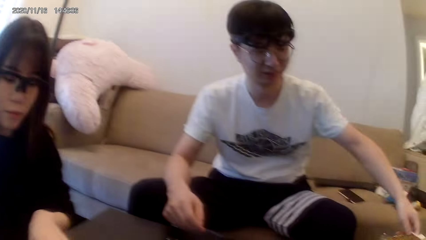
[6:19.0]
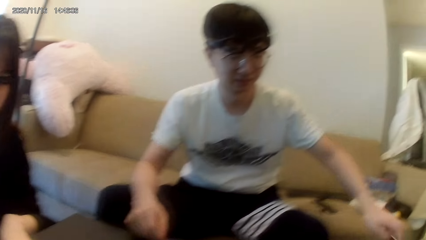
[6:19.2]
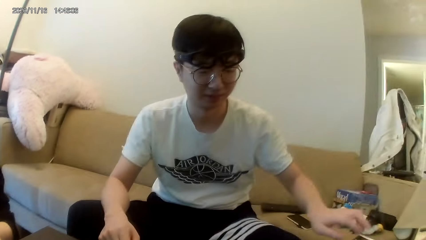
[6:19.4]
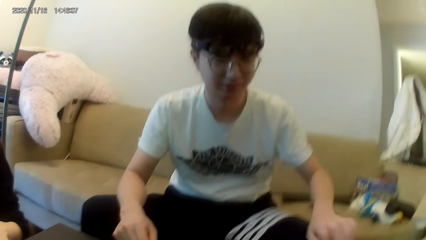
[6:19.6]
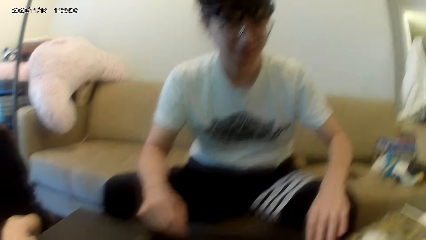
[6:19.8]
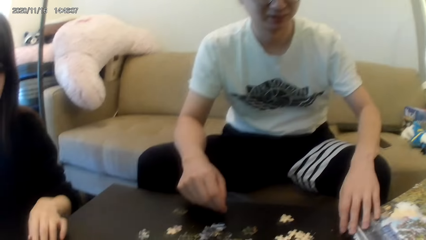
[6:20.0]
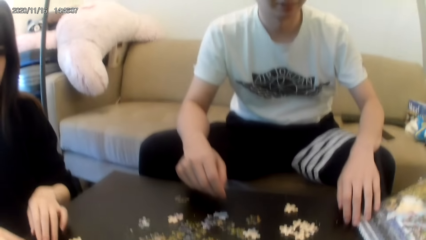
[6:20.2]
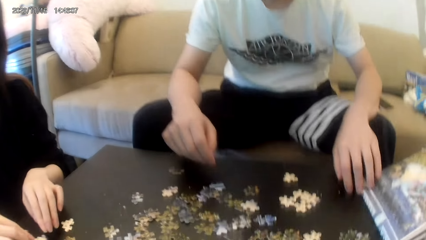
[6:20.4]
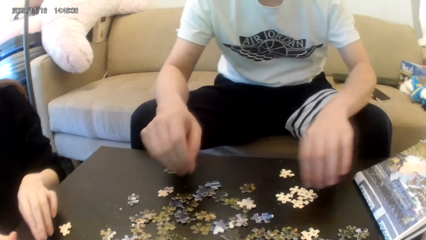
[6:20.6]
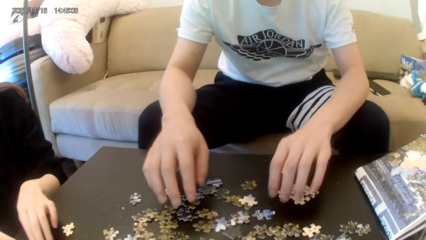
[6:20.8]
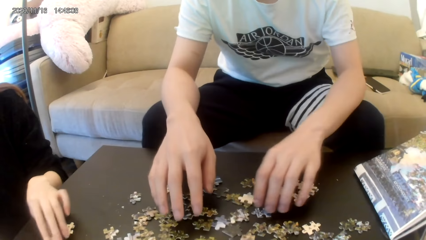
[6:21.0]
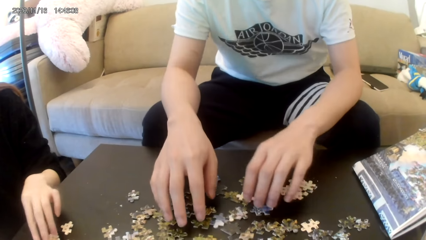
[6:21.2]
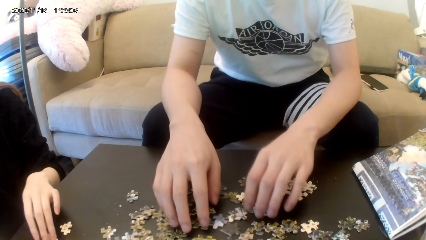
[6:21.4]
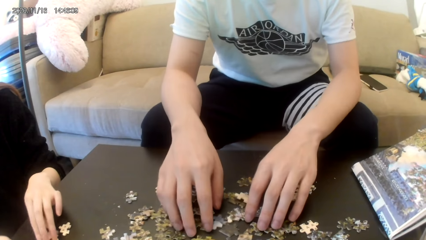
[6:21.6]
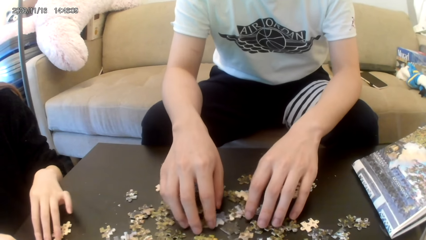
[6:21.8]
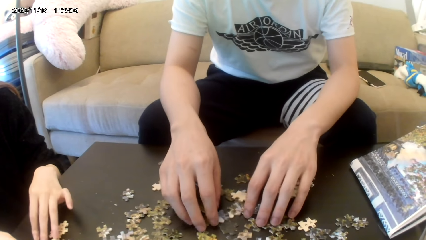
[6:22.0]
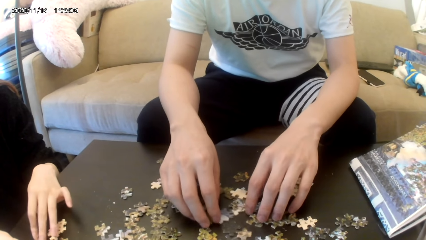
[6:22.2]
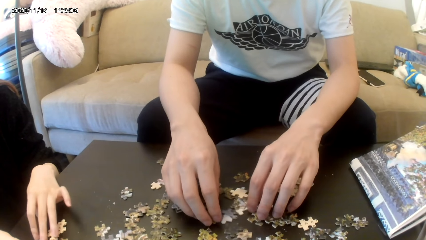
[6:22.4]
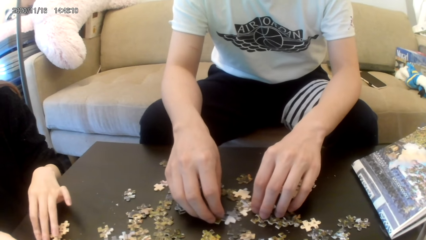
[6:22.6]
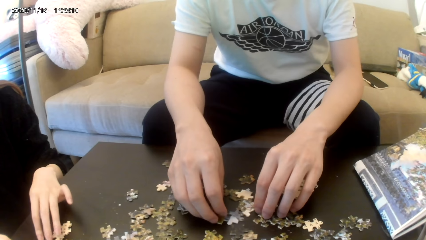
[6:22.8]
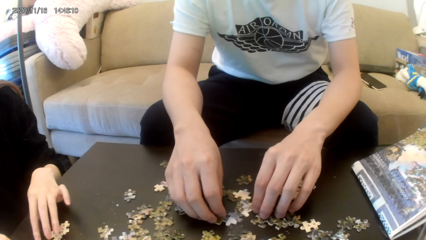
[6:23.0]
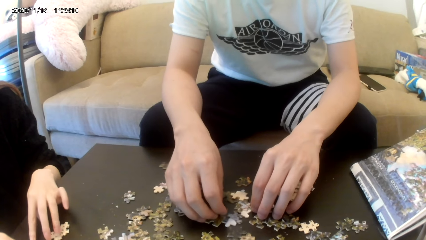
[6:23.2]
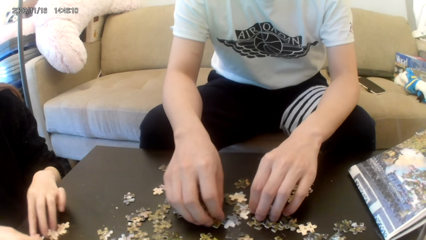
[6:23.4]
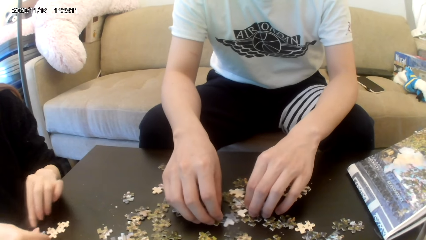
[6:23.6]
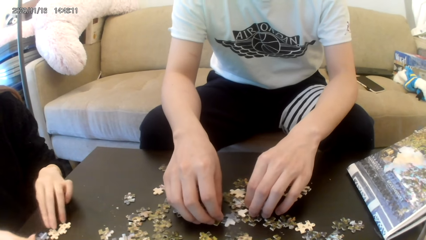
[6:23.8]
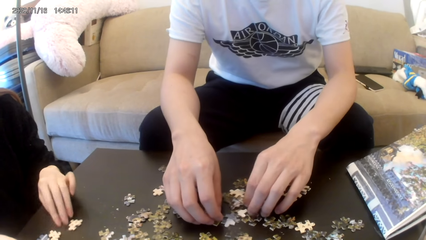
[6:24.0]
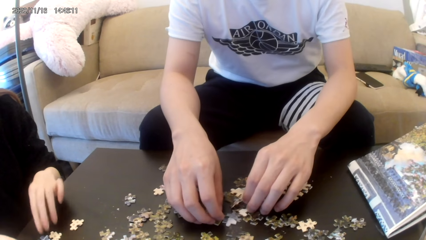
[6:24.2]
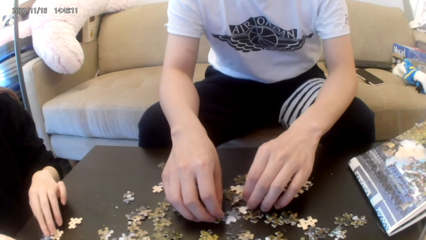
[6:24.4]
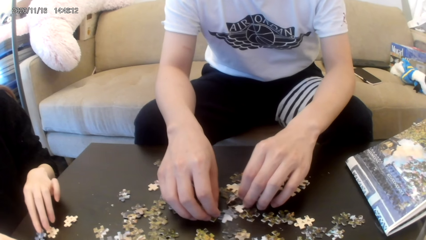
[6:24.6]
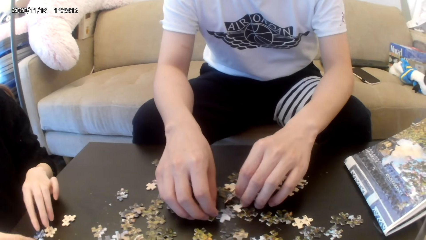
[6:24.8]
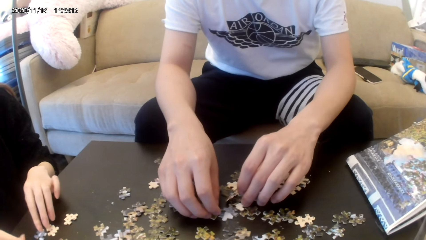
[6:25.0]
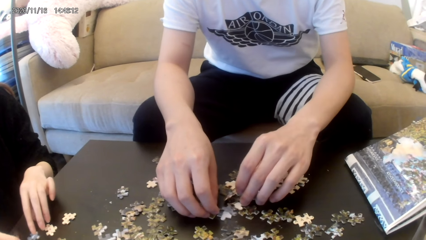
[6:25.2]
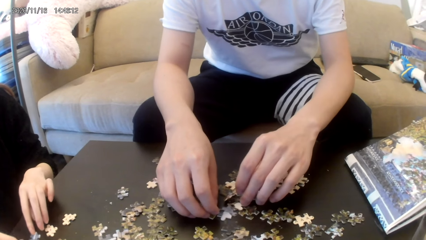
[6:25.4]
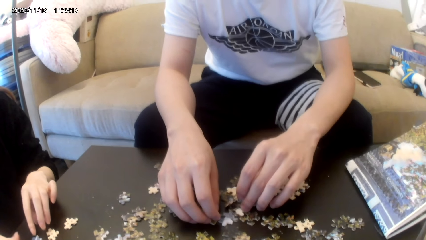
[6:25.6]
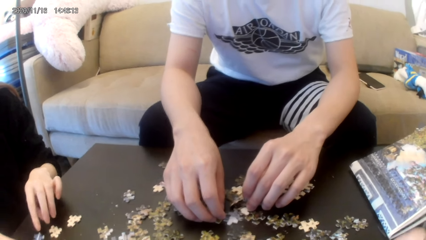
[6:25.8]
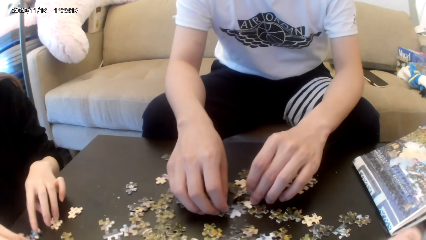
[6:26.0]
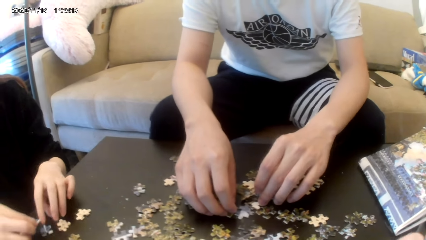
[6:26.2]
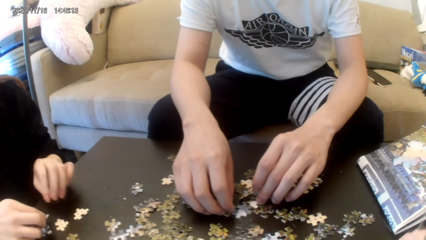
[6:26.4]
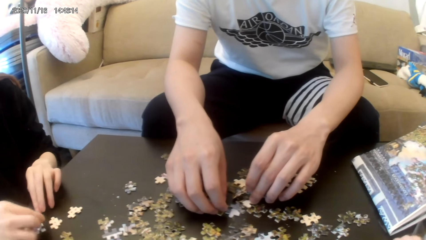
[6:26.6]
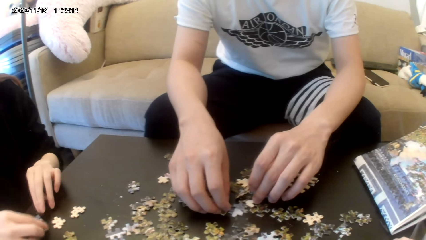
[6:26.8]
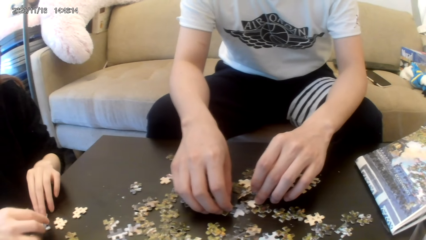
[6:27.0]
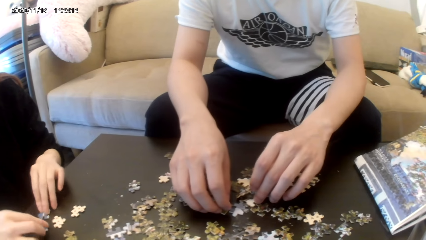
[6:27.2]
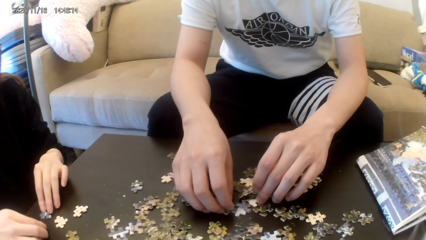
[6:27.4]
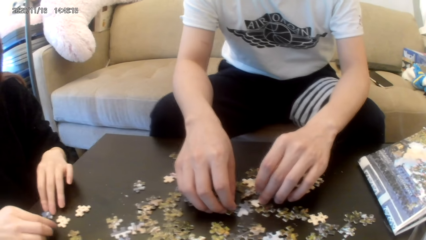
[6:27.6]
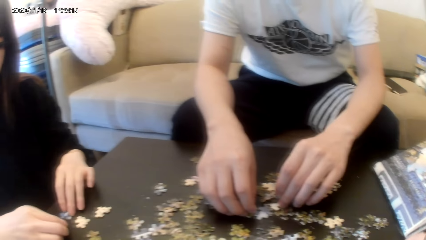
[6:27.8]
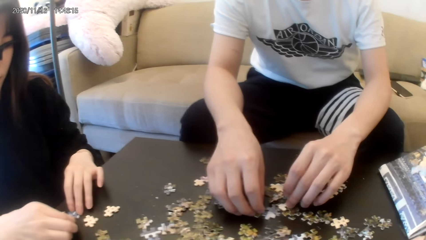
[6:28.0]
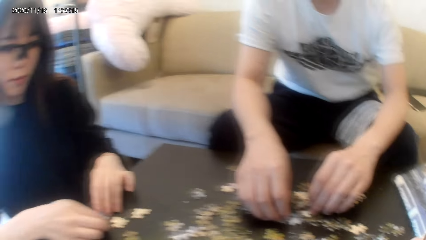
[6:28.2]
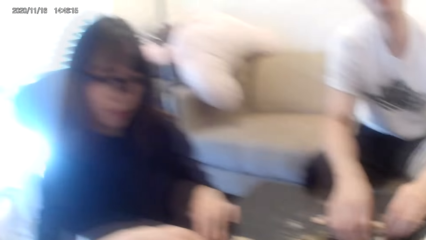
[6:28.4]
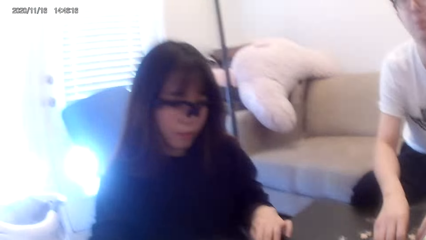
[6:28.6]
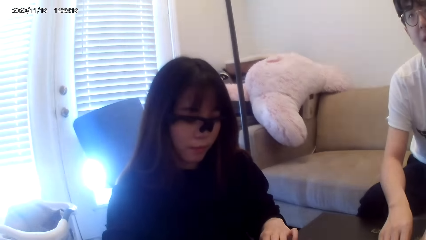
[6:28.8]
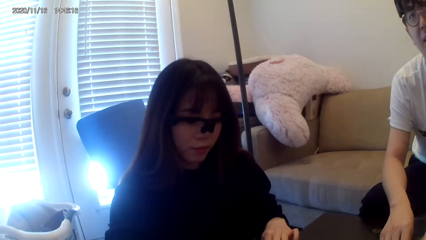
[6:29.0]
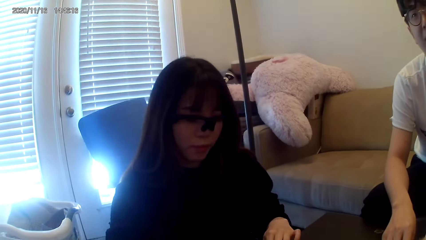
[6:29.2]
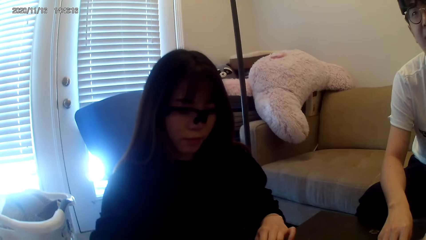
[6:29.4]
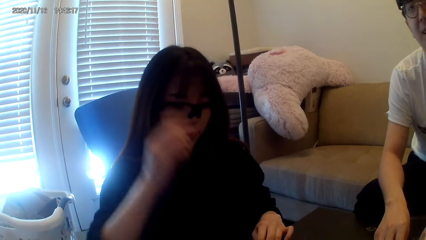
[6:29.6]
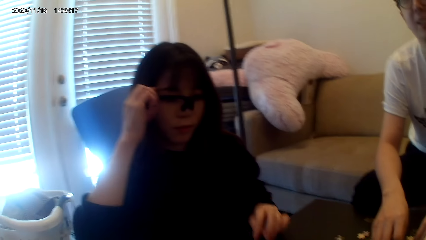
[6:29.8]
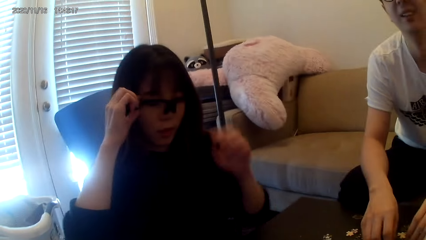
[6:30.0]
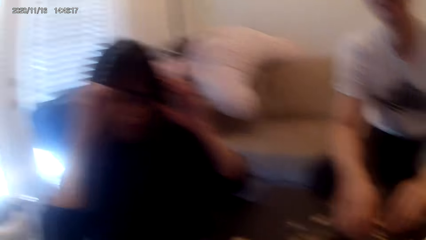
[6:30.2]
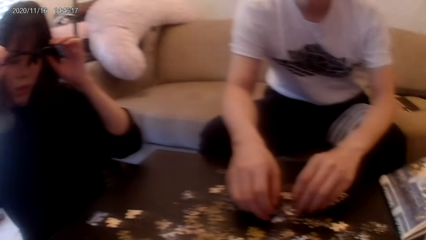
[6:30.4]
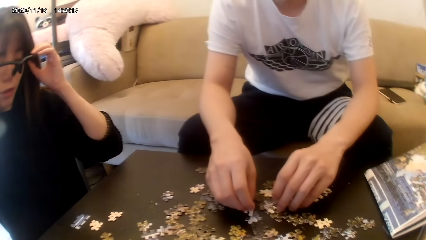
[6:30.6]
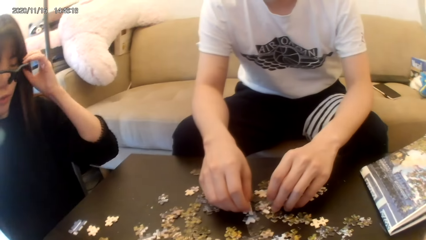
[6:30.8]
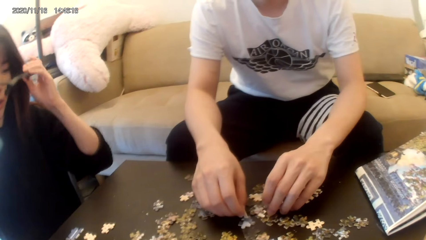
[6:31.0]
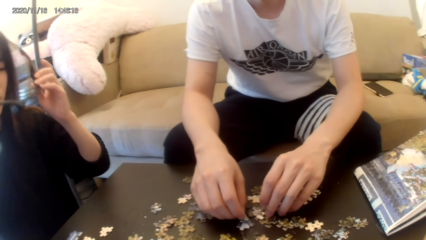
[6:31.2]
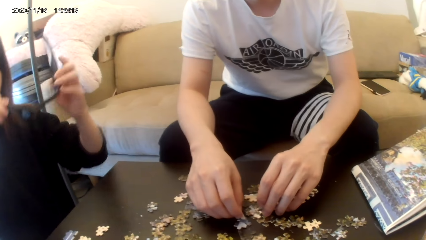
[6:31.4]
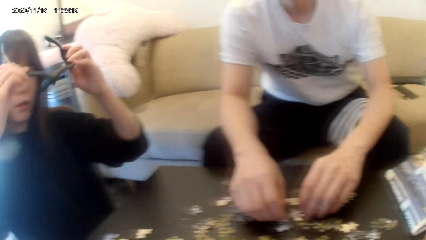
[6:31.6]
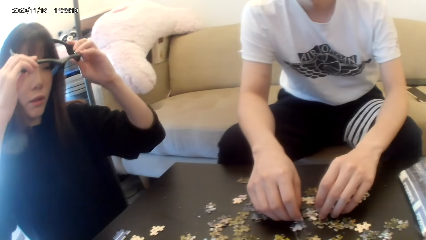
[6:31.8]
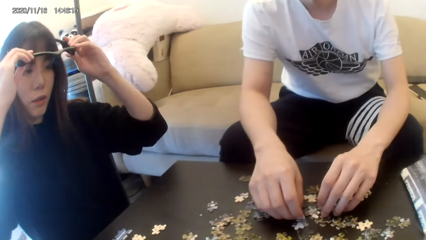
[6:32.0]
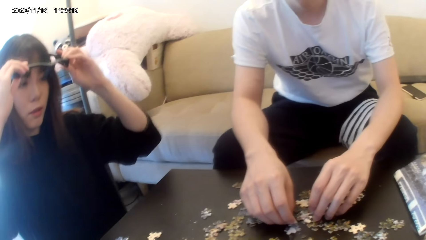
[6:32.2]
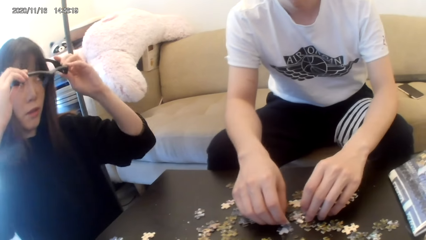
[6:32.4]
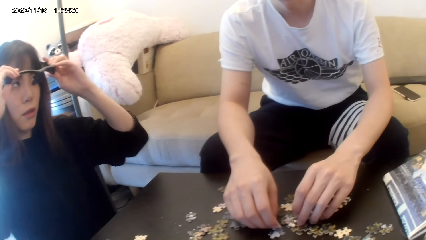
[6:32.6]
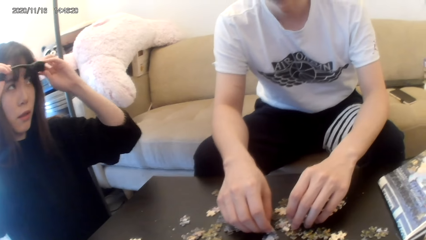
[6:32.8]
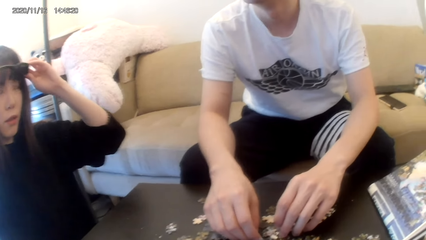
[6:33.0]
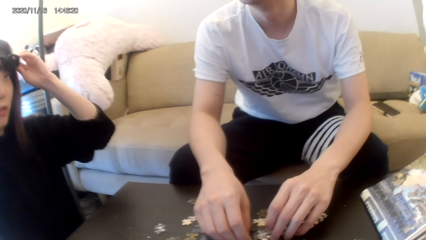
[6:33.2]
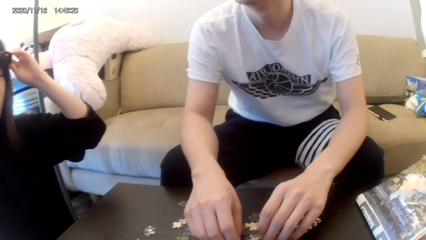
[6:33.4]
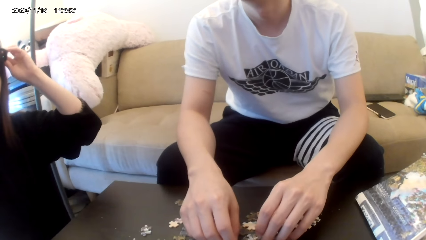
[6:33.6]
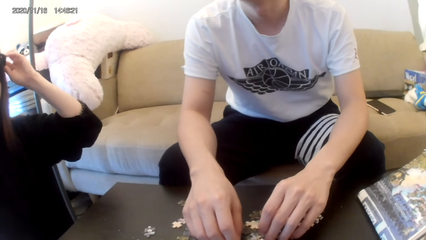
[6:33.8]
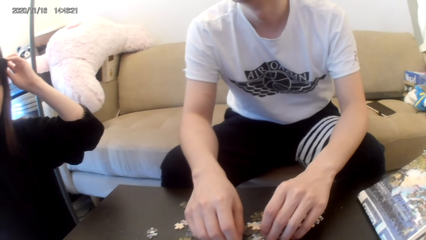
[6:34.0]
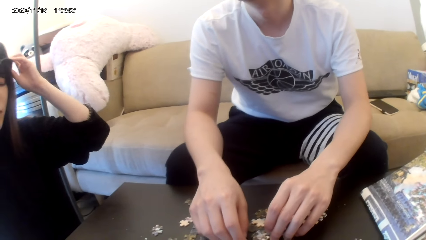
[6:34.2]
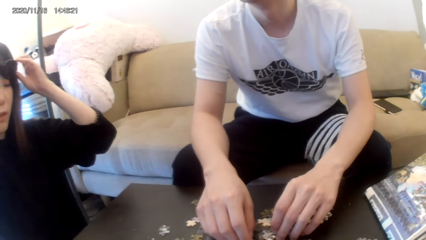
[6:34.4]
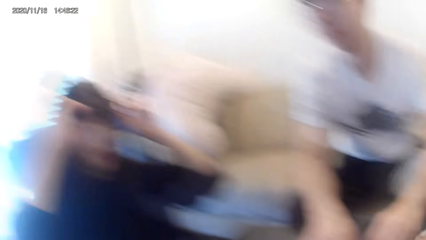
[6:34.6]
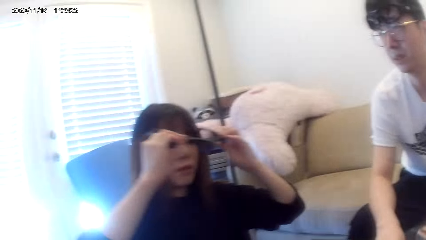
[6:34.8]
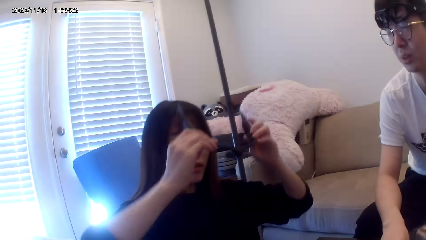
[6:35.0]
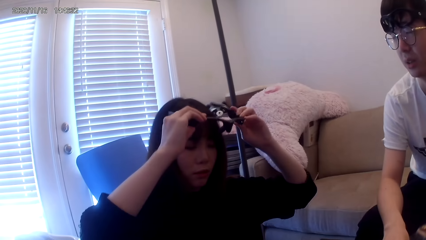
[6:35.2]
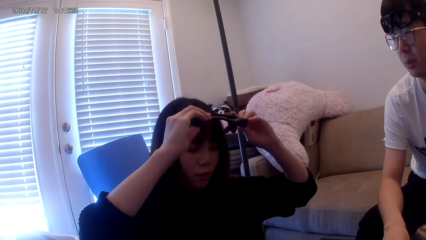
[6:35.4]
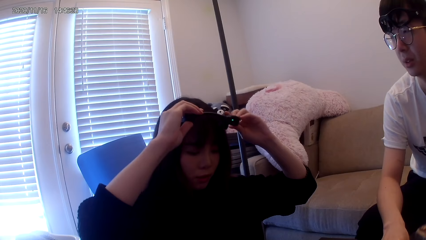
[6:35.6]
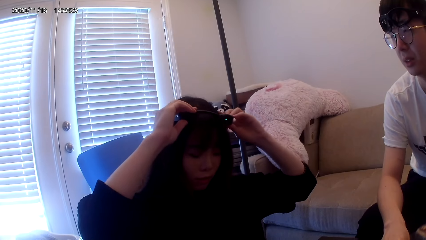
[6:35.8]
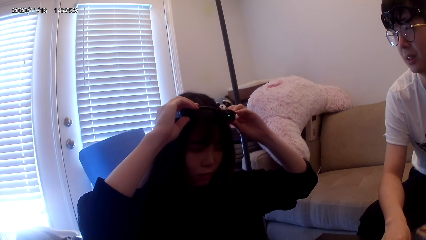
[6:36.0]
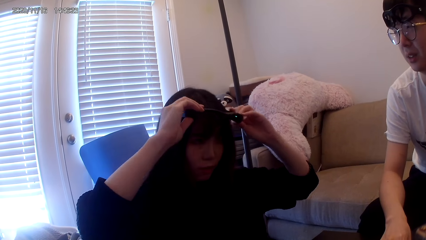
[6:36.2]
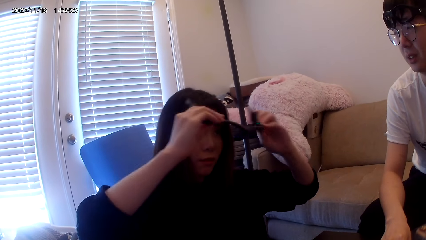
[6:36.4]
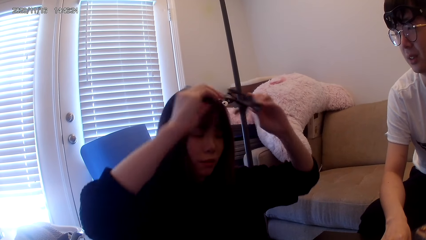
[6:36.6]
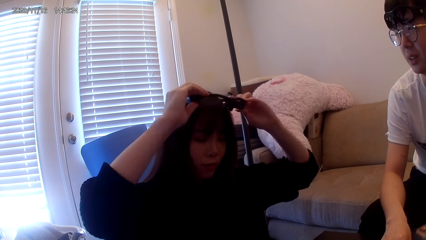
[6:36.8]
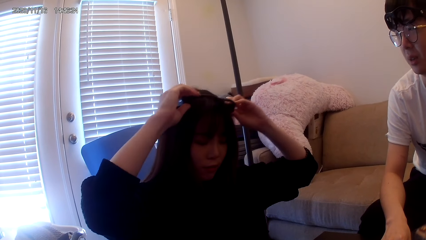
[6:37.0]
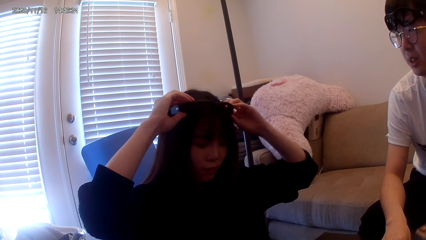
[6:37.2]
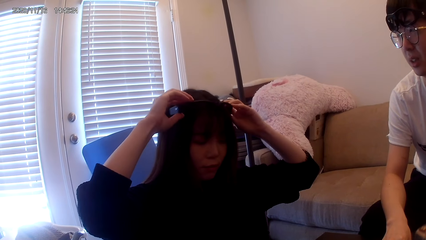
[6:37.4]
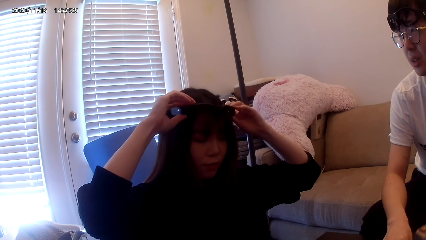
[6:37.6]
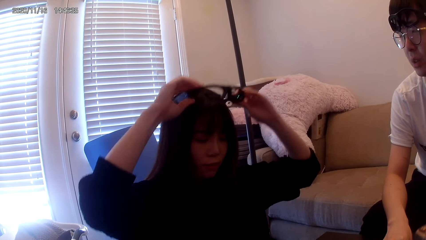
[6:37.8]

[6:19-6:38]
Someone places the paper down. A lady touches the glasses. A man moves the hands. The lady moves her hand down. The man holds the puzzle. The lady places the puzzle. The camera wearer plays the puzzle. The lady holds the glasses. The lady wears the glasses.
